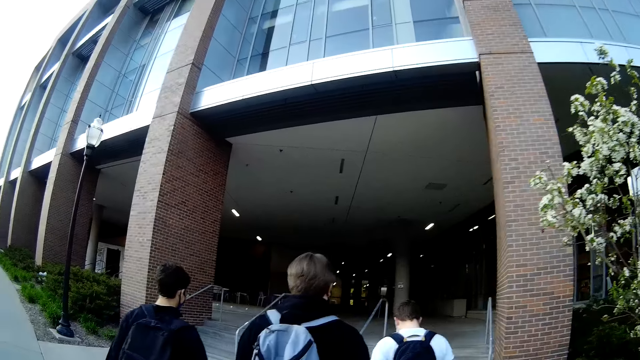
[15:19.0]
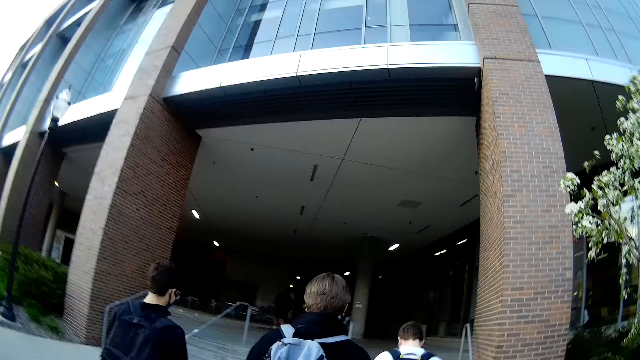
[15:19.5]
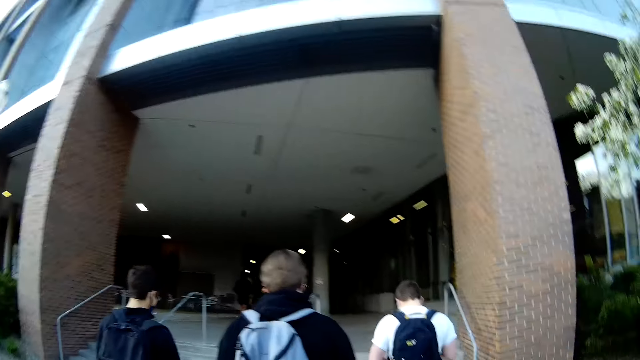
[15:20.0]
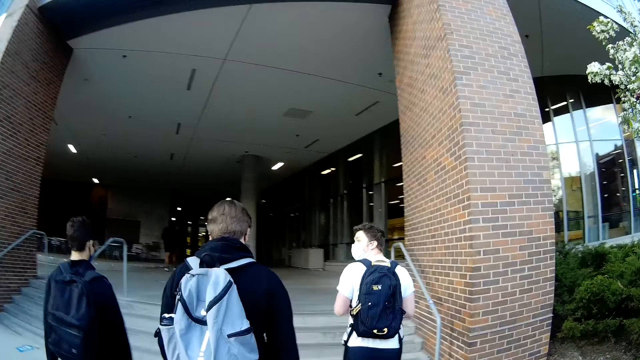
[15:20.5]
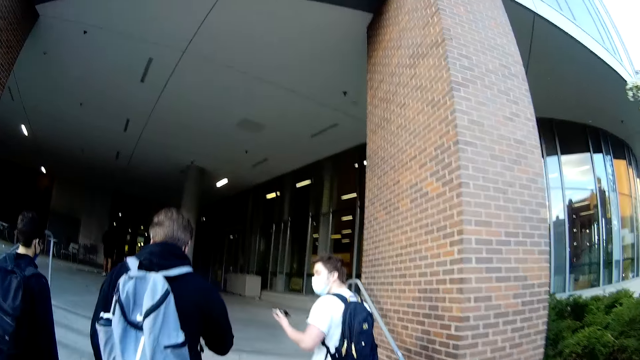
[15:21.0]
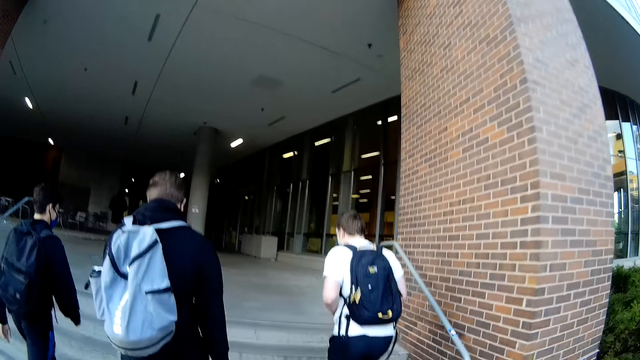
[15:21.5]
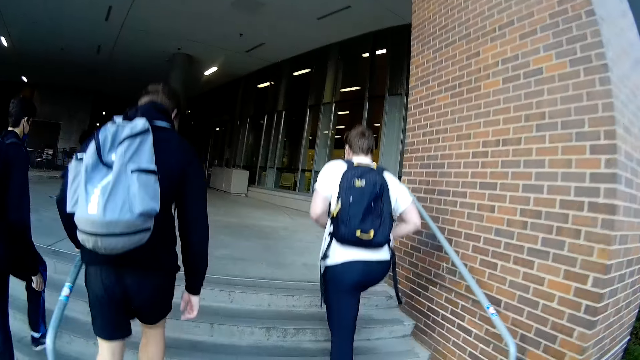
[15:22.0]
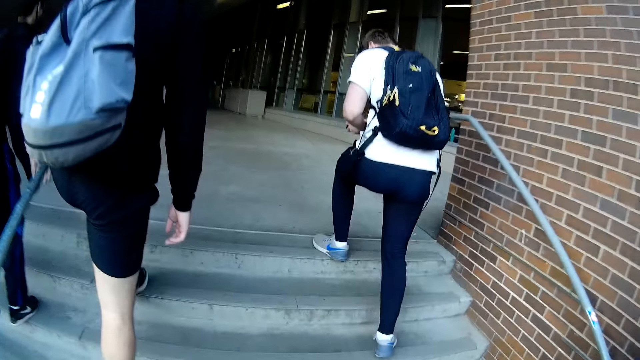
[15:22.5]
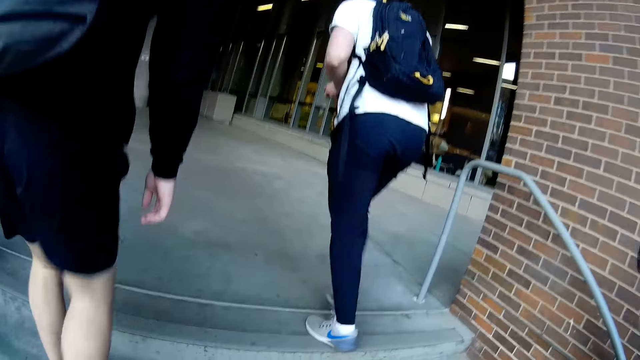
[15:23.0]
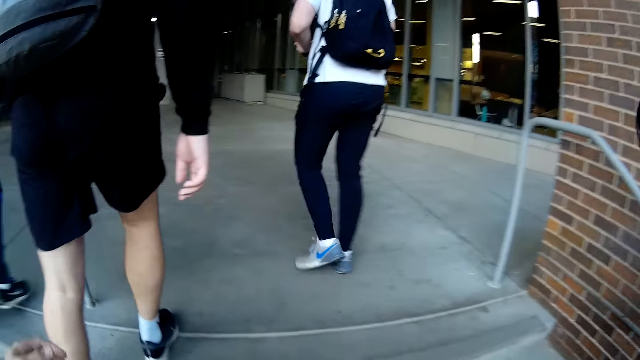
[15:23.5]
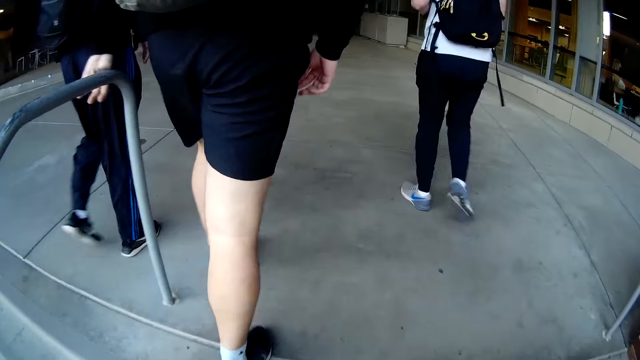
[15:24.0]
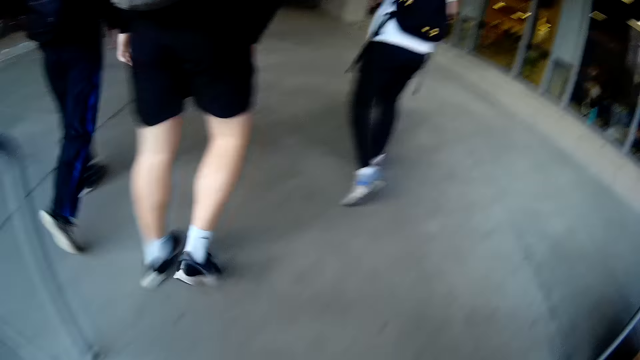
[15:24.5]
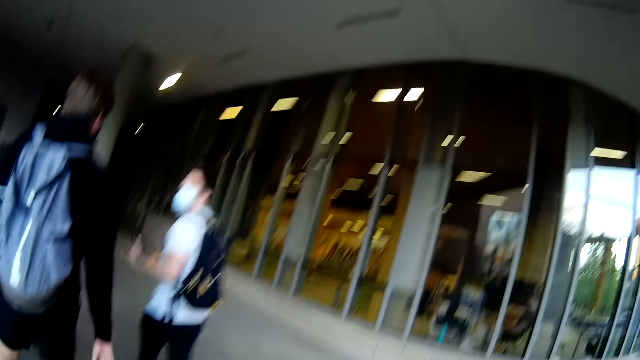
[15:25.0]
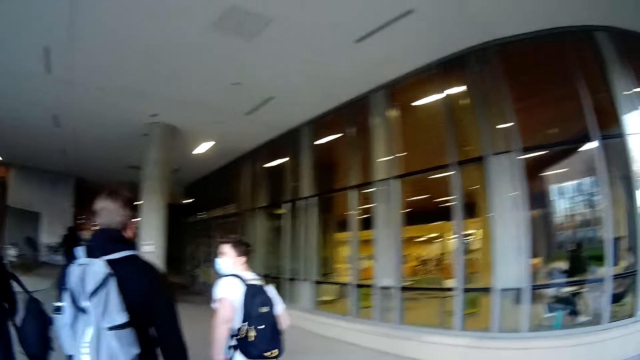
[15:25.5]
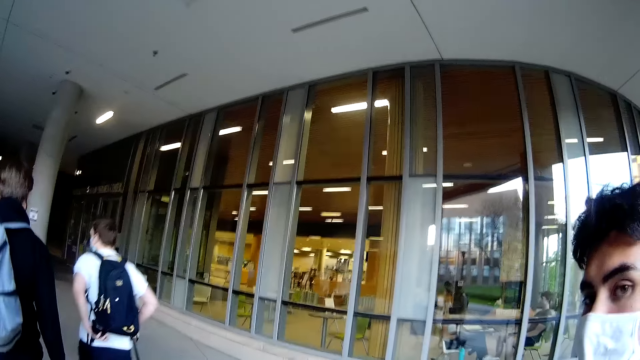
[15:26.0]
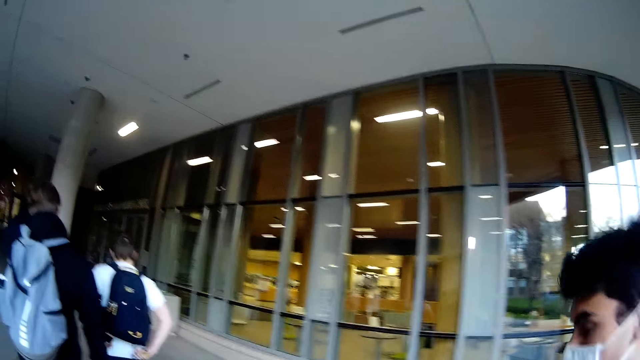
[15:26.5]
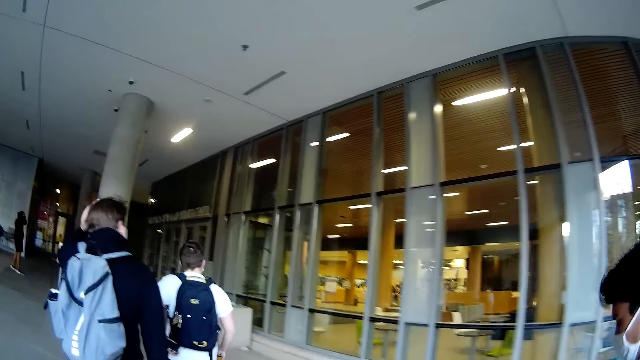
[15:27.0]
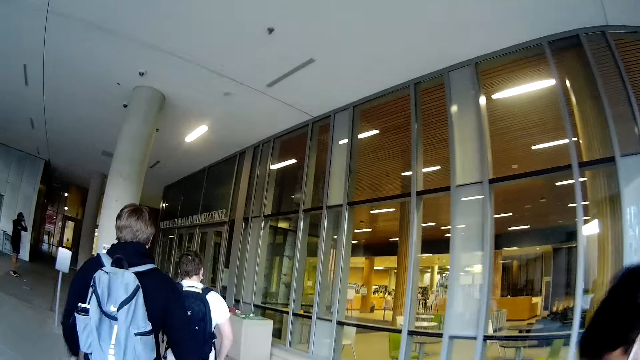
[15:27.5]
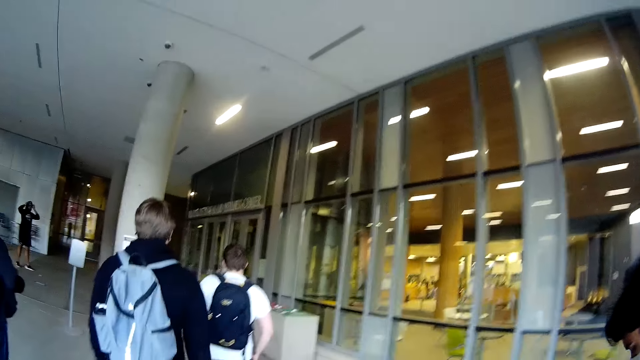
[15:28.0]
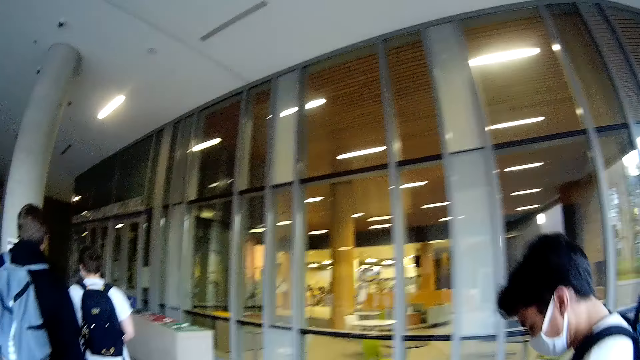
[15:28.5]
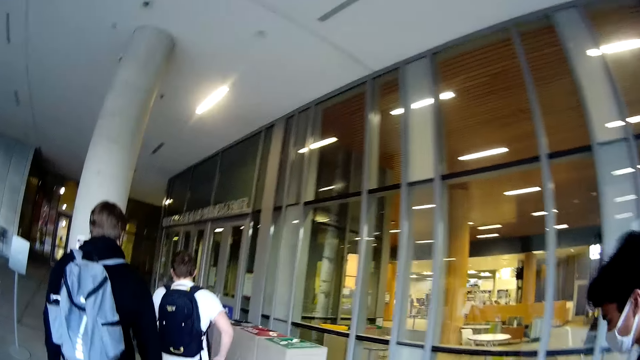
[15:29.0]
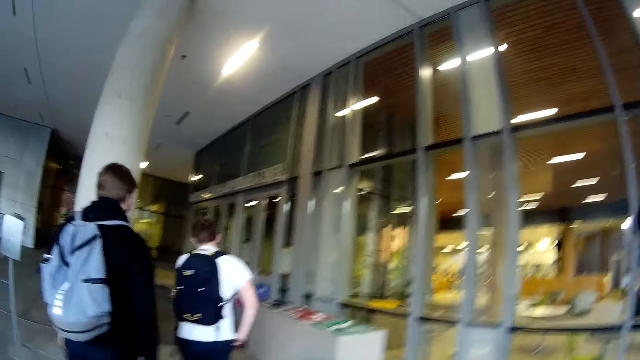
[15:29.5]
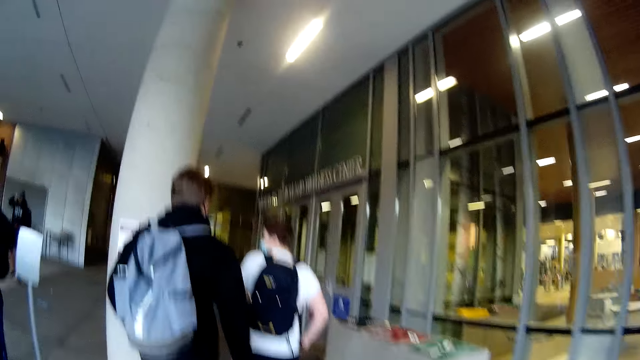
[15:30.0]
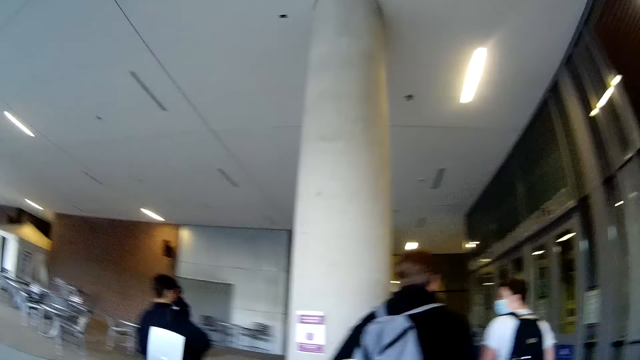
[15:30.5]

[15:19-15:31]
A man speaks to another man and a third man. A man walks. The camera wearer walks.

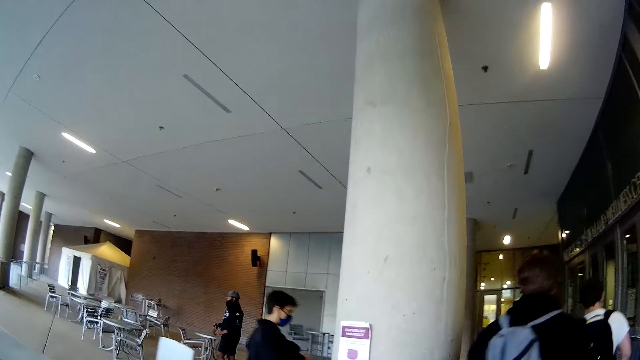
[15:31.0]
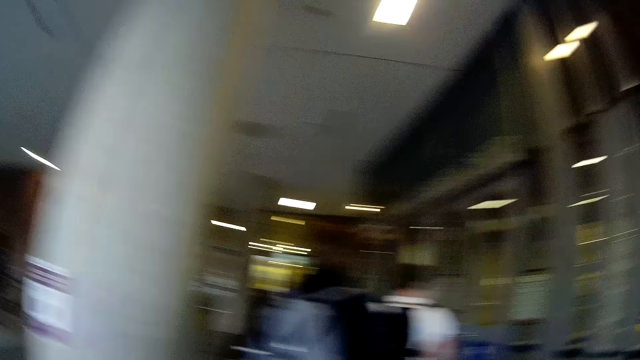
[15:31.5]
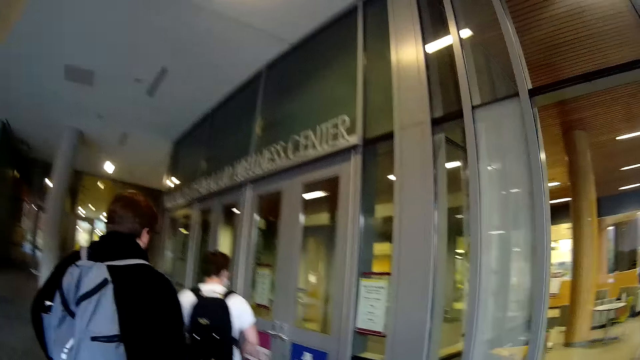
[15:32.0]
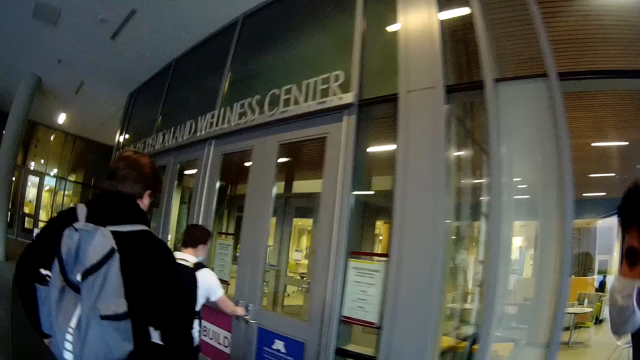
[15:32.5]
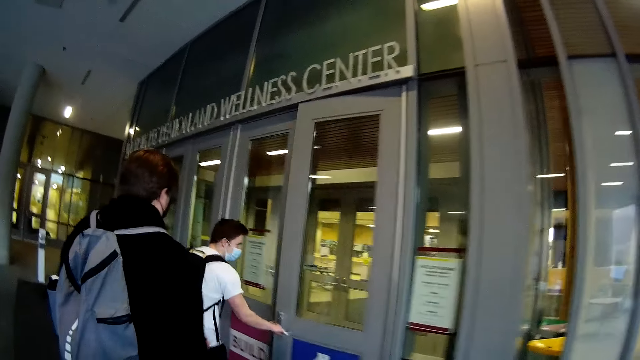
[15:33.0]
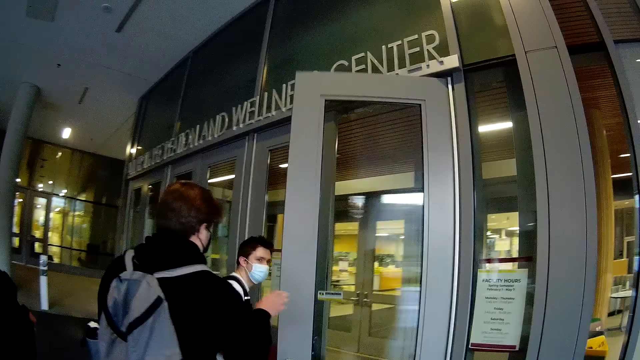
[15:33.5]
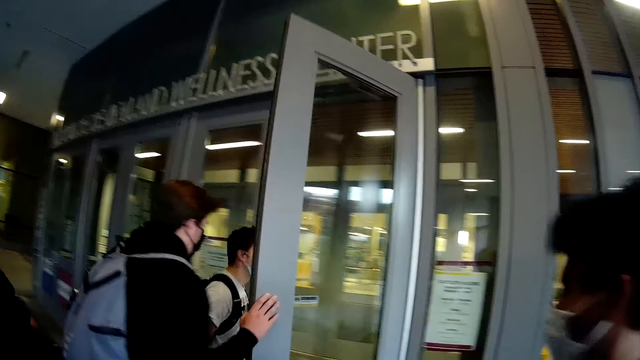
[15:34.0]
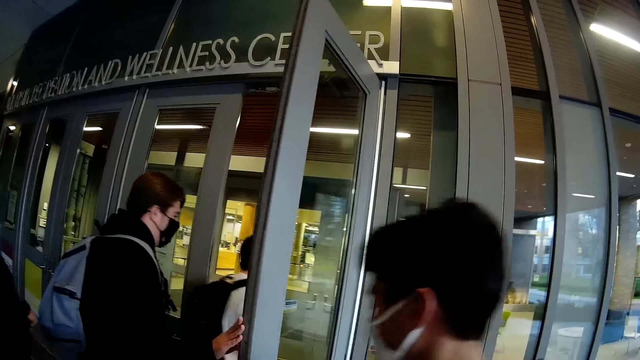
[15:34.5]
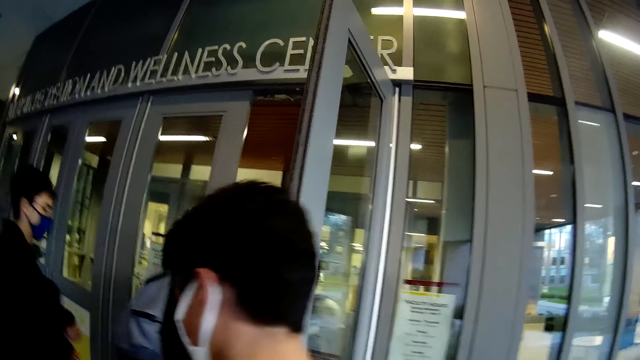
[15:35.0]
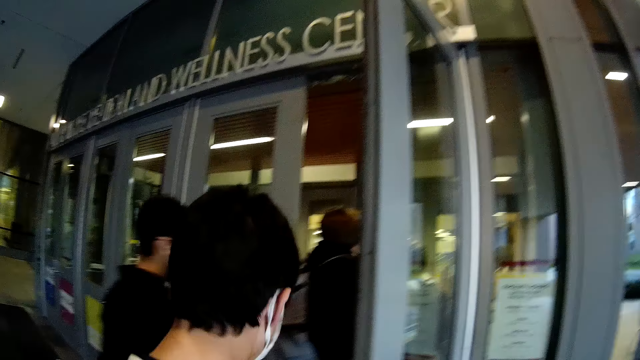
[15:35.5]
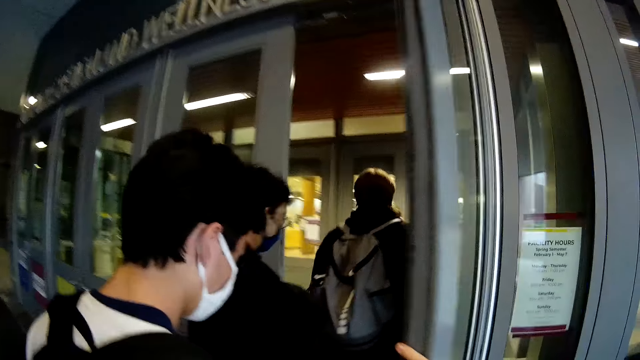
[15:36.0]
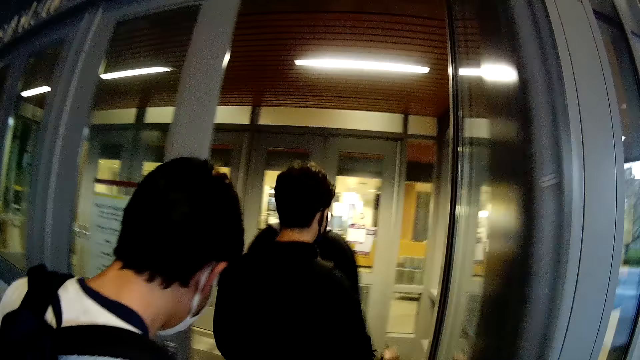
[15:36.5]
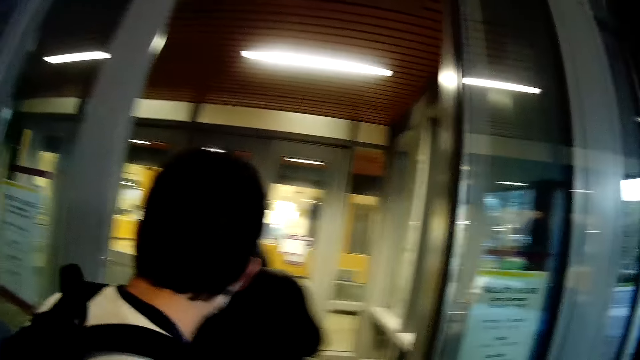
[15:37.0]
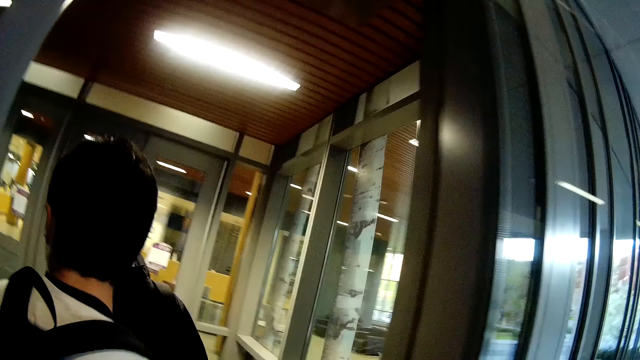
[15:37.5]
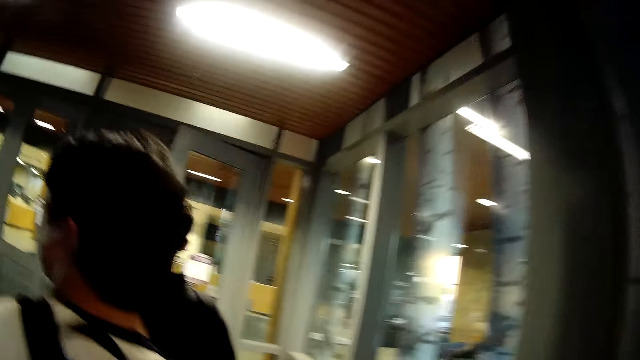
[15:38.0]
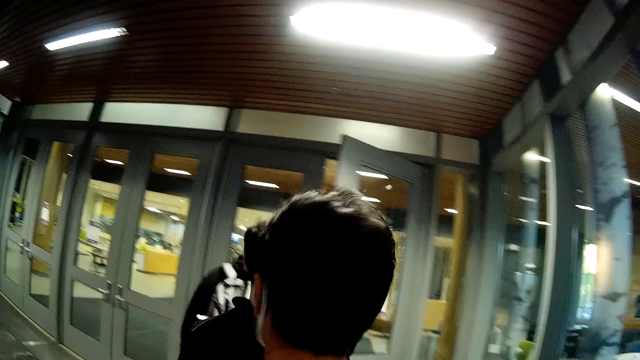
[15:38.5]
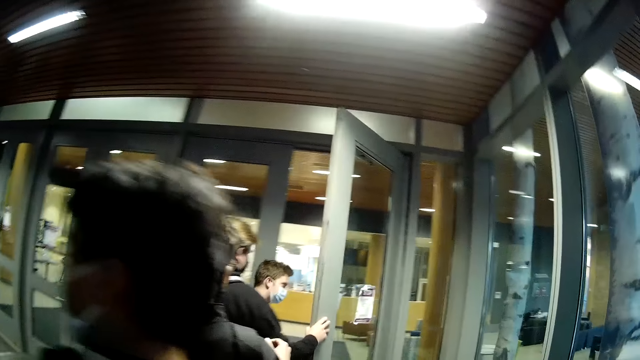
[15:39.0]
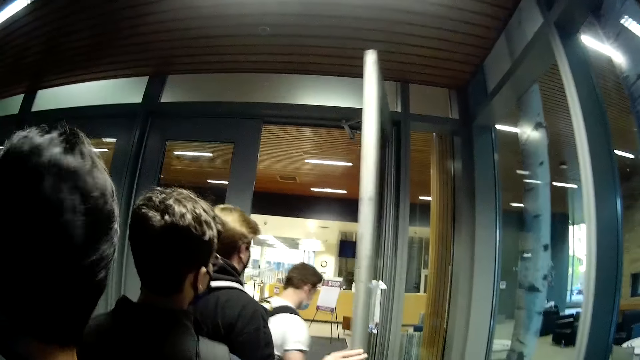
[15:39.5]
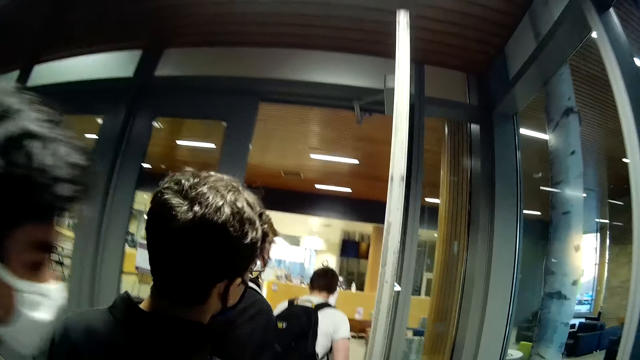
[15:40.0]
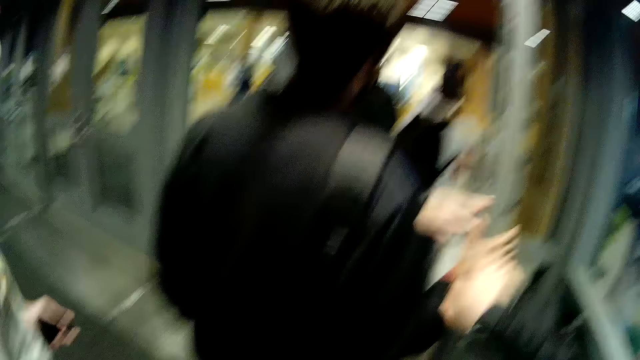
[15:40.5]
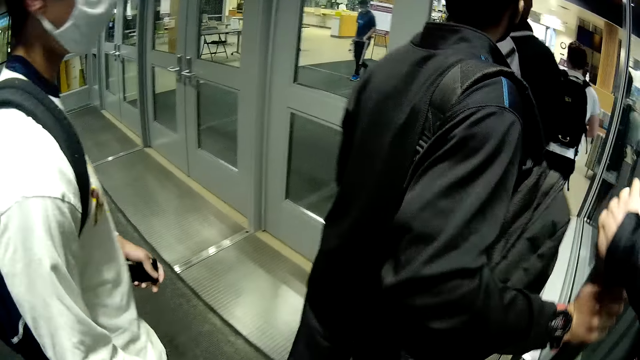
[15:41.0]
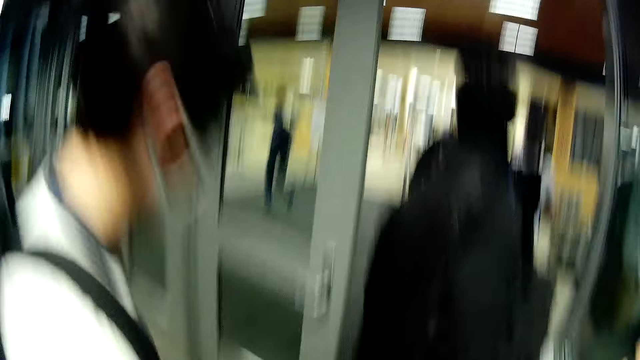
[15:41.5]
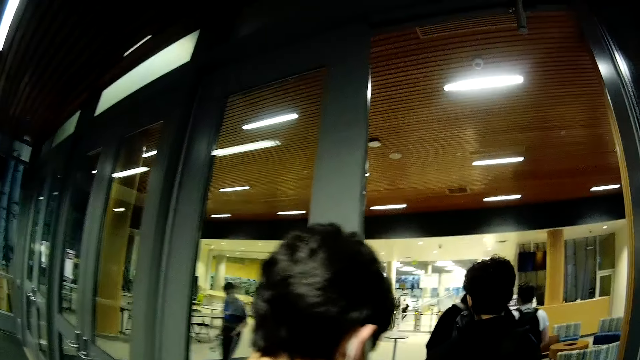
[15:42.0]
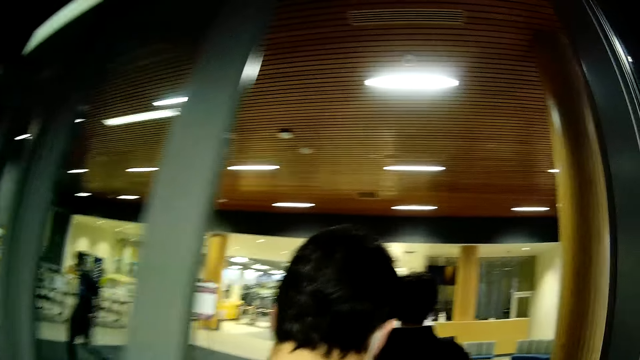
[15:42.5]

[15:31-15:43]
The first man opens a door with his right hand. The third man holds the door with his right hand. The first man walks through the door. The third man walks through the door. The second man walks through the door. A fourth man walks through the door. The camera wearer walks through the door. The third man places his right hand on the door. The first man walks through the door. The second man places his right hand on the door. The camera wearer holds the door with his right hand. The third man walks through the door. The second man walks through the door.
